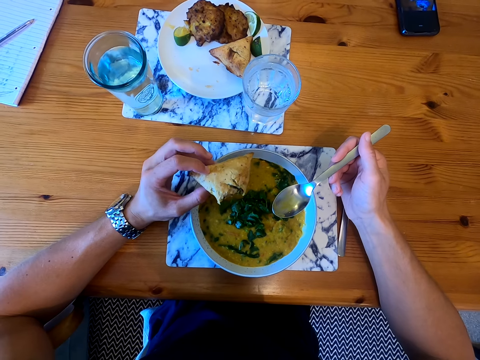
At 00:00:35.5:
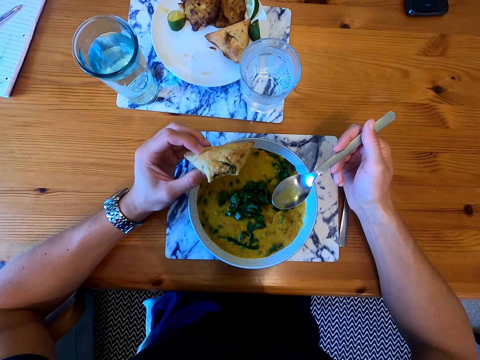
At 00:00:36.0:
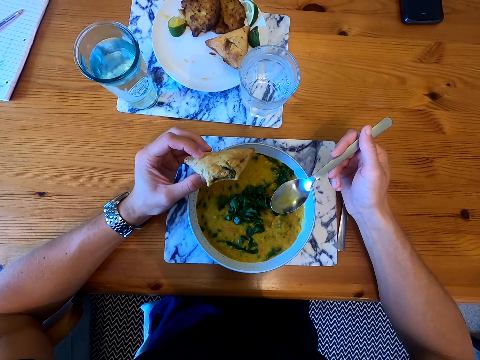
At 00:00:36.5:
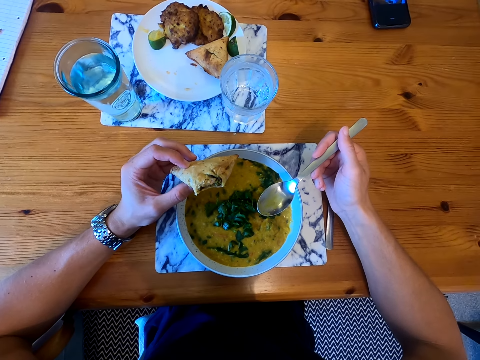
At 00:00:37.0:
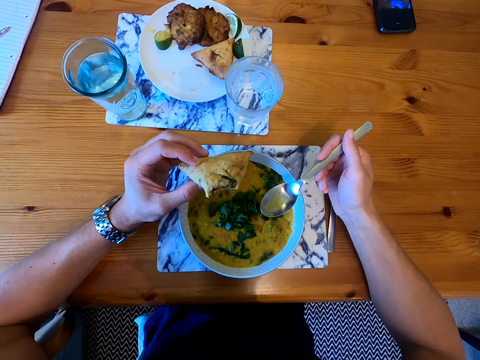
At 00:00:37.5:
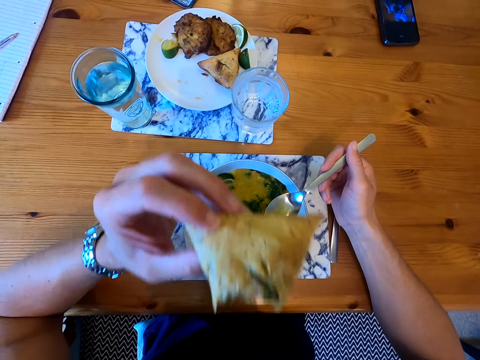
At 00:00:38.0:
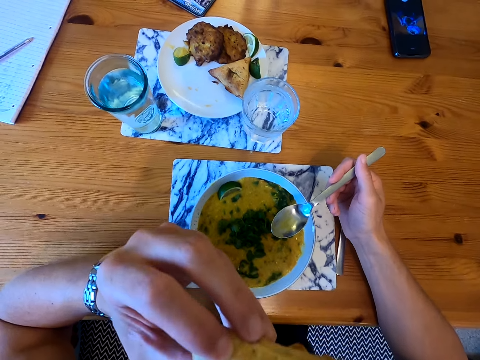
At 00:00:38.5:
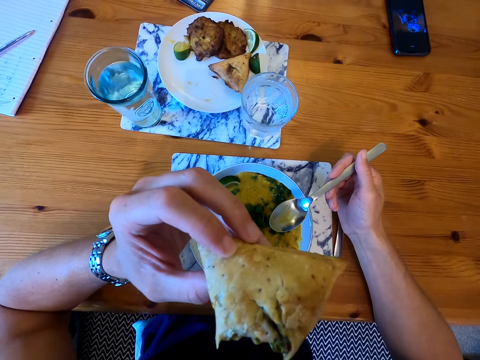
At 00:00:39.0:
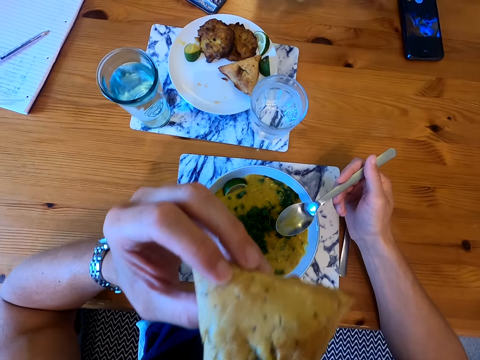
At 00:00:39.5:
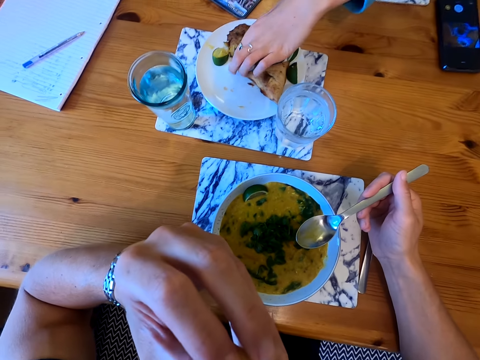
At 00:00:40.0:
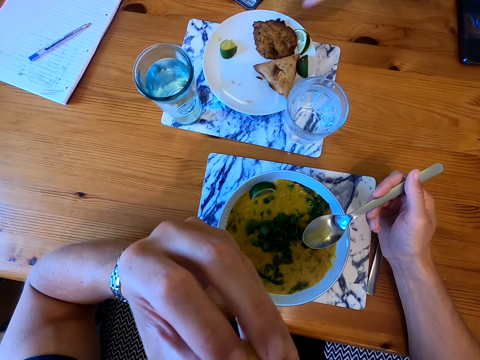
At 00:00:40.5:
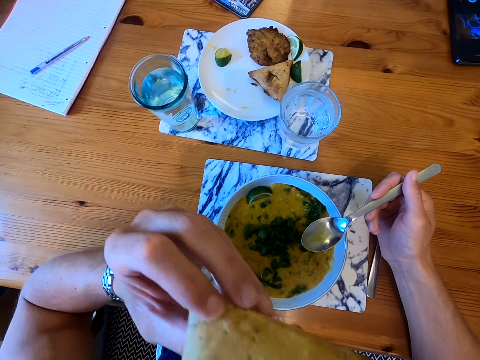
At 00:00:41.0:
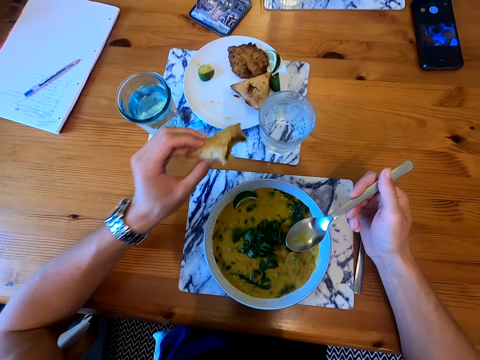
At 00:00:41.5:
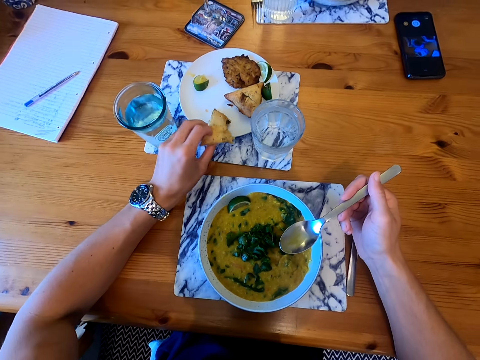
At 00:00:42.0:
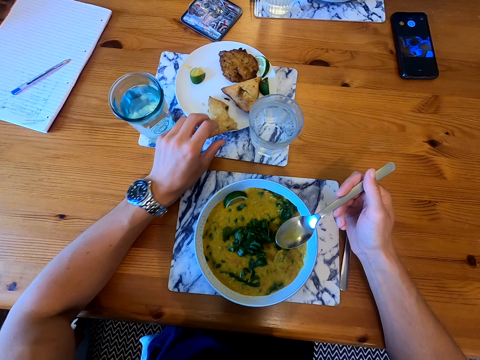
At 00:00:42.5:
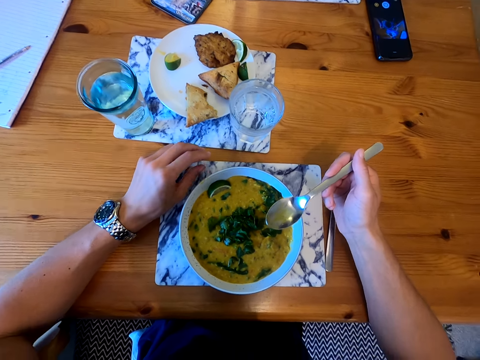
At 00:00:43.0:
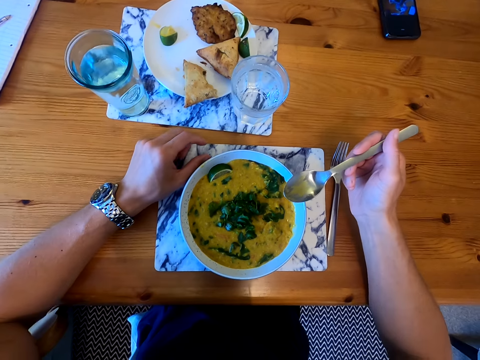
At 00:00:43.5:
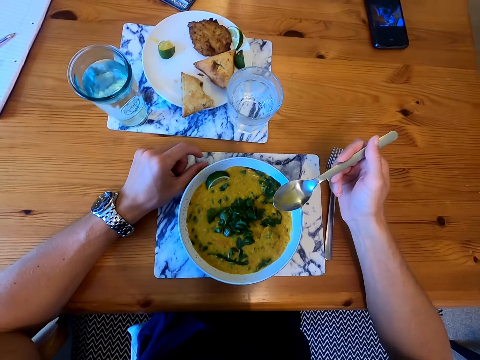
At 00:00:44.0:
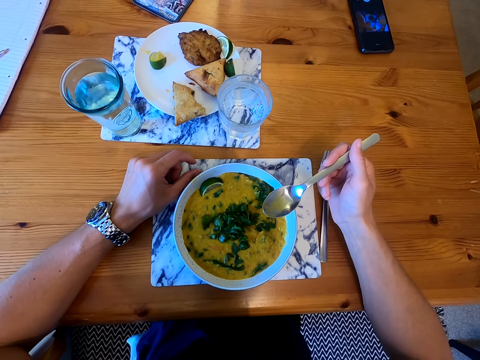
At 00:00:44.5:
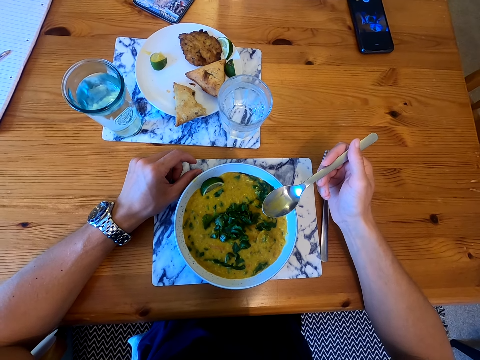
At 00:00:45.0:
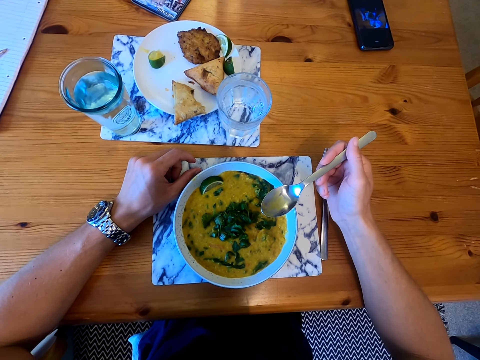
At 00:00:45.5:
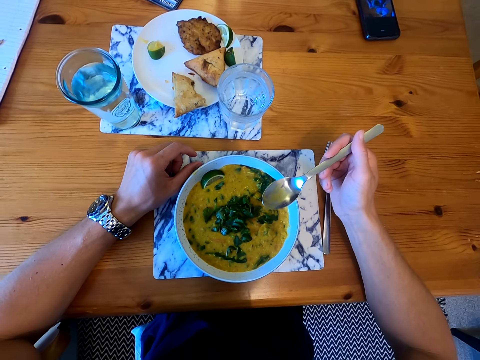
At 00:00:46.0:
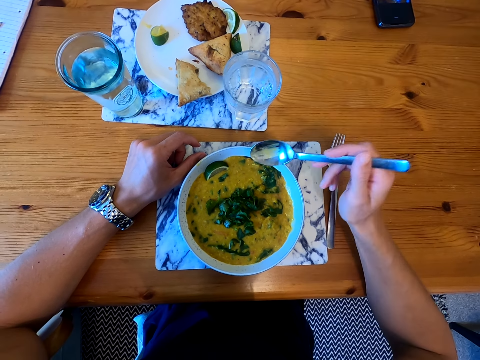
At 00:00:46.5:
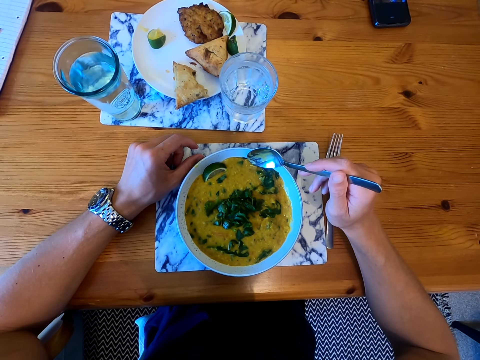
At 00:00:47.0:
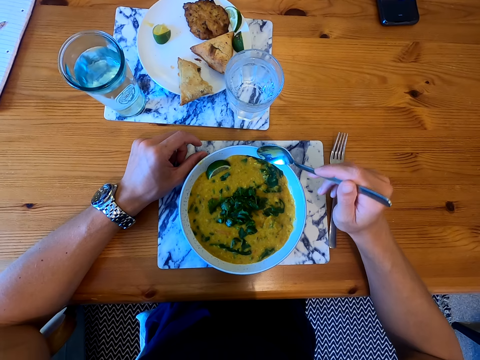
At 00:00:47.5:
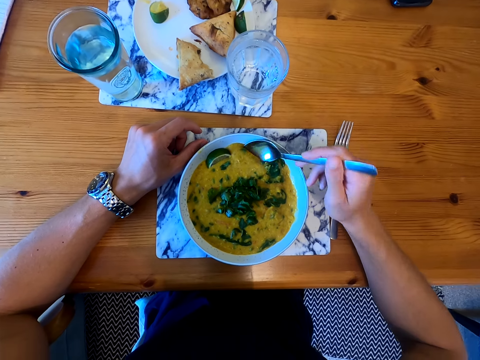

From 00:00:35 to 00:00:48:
The camera wearer eats the pastry. A lady picks the pastry. The camera wearer eats the pastry. They put the pastry on the plate. They touch the mat. They look around. They pick the food with the spoon.

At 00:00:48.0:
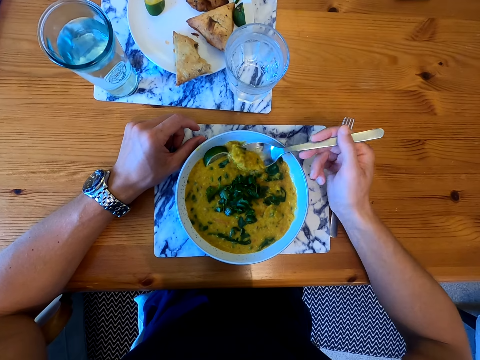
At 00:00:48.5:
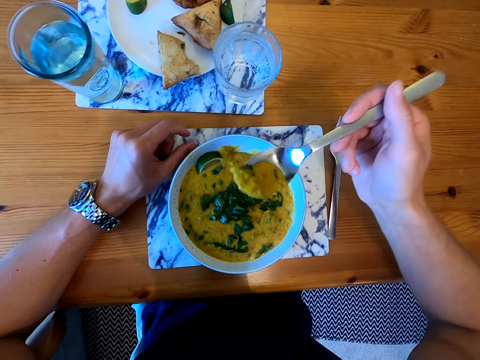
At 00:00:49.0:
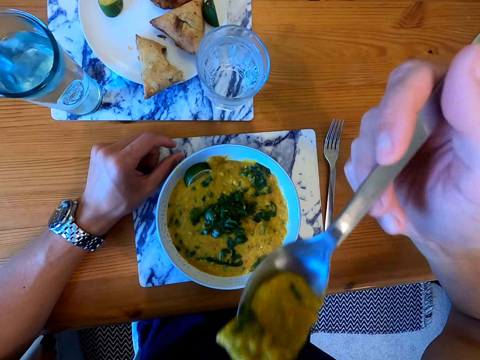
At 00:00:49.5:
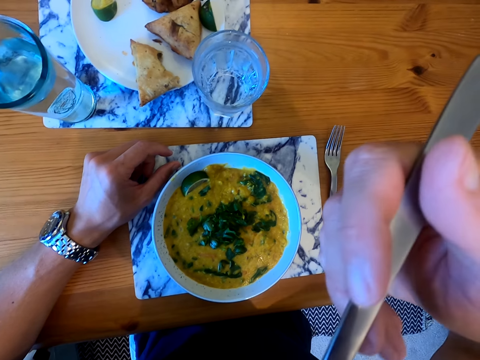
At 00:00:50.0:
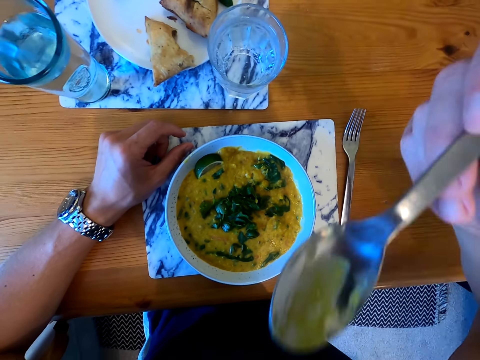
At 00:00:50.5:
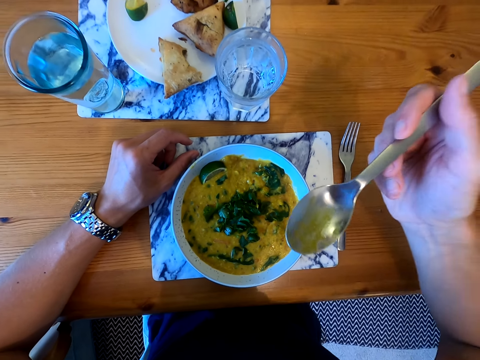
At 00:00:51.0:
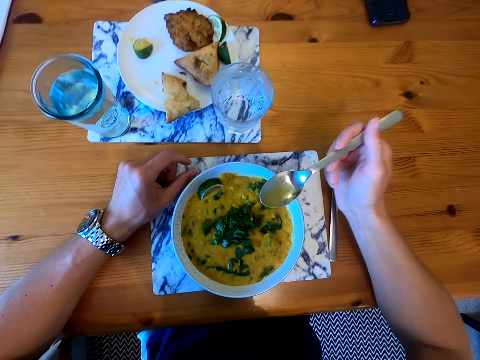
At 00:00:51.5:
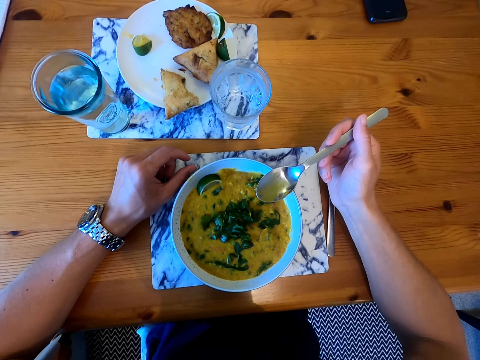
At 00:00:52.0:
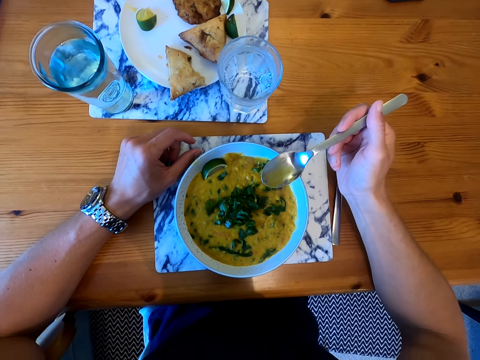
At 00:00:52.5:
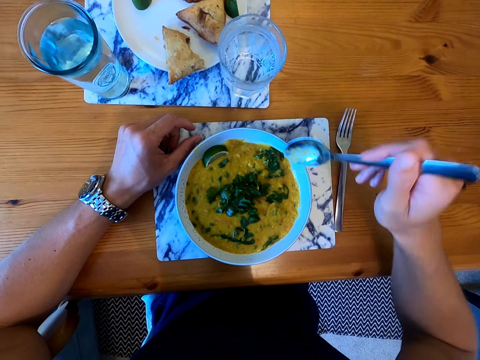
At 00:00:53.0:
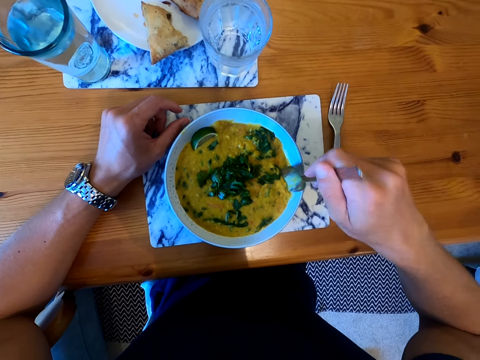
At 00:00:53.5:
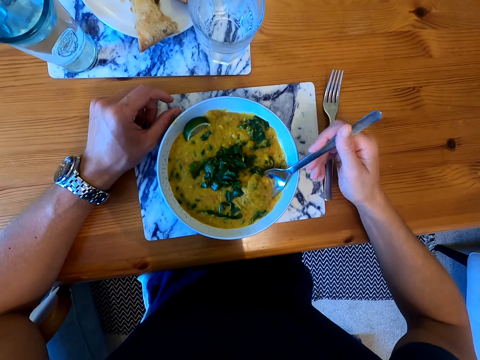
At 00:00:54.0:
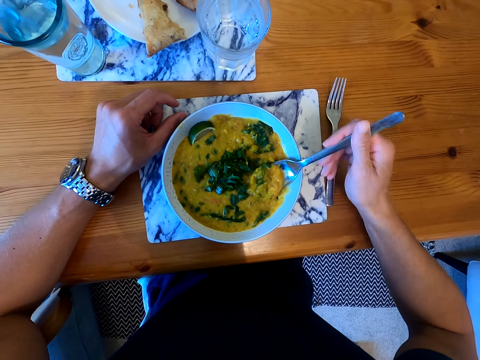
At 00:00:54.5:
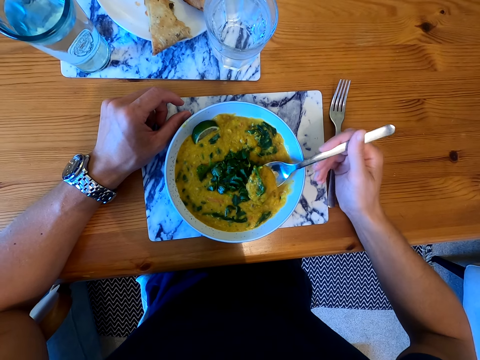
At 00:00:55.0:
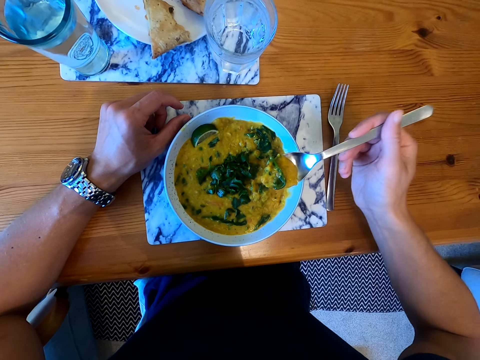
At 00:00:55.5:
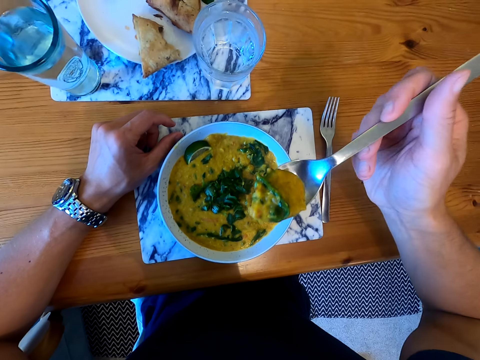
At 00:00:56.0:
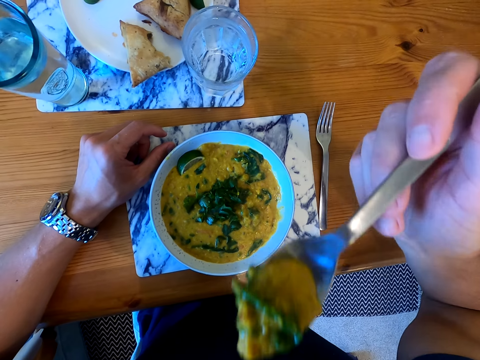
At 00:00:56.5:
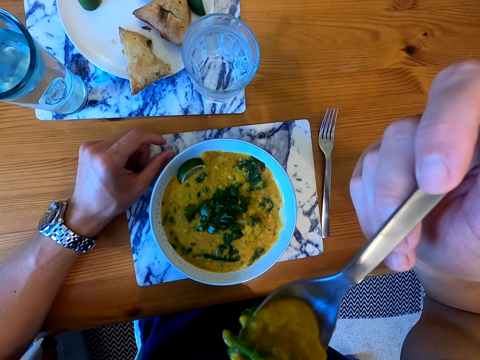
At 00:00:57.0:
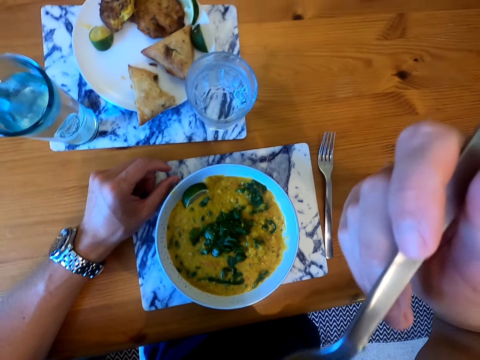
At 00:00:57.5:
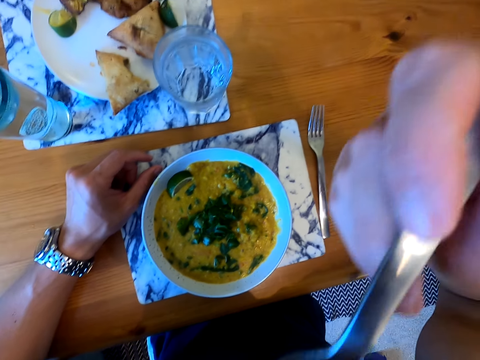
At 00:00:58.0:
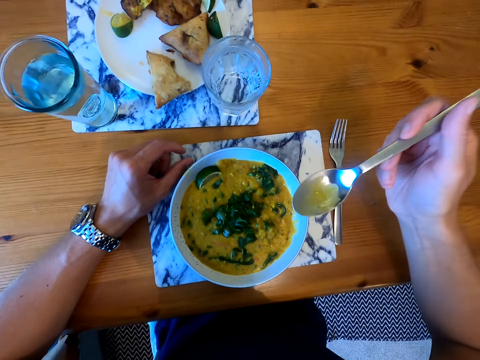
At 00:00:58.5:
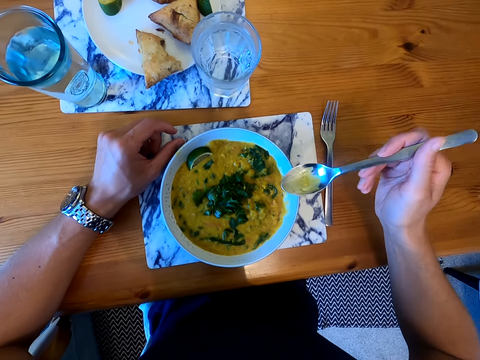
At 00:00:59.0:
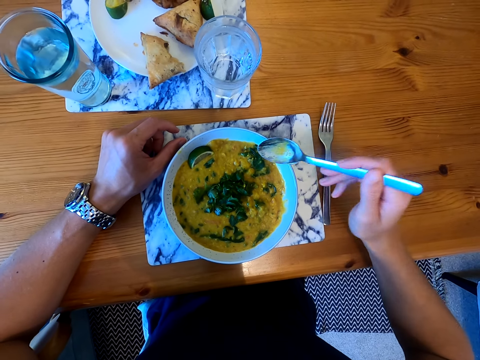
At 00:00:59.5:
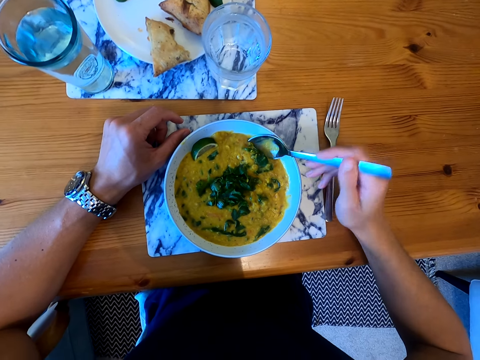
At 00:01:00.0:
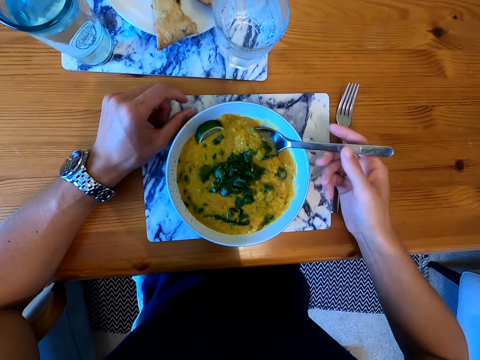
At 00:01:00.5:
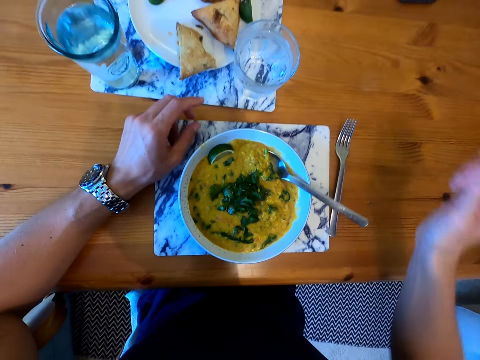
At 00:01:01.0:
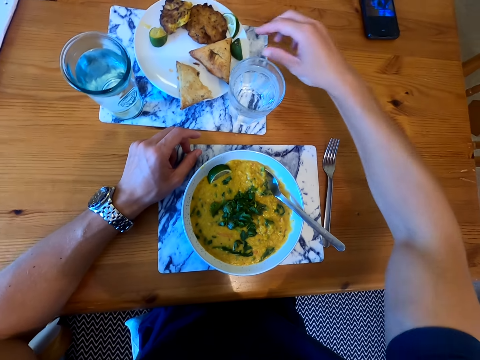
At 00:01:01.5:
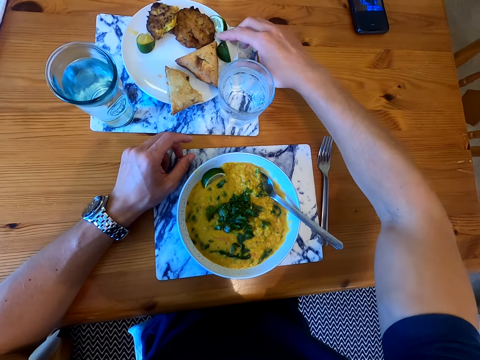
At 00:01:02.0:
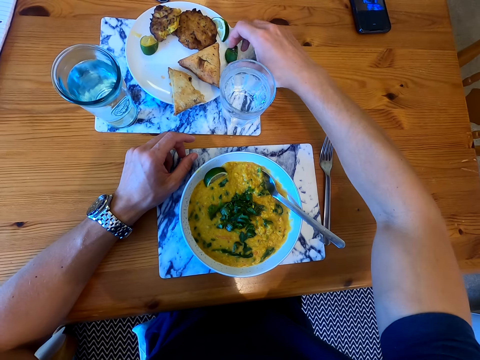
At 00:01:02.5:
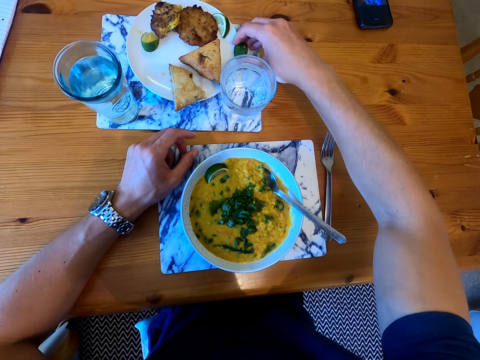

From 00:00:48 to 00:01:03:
The camera wearer eats the food. They put the hand on the table. They pick the food with the spoon. They put the food in the mouth. They move the hand. They put the spoon on the plate. They pick the lemon.
